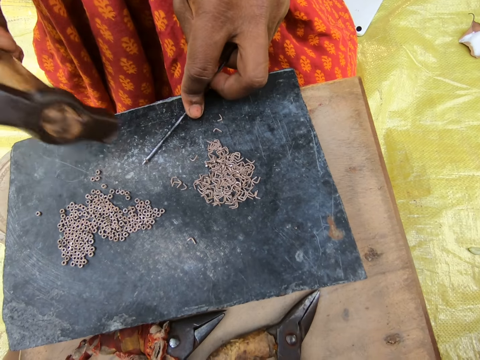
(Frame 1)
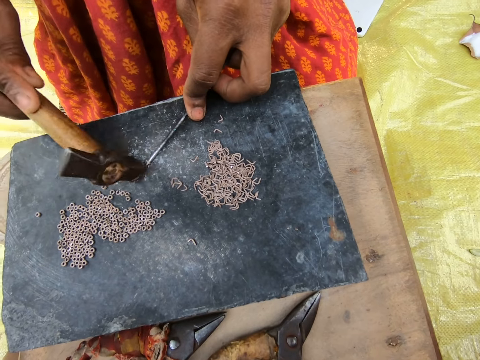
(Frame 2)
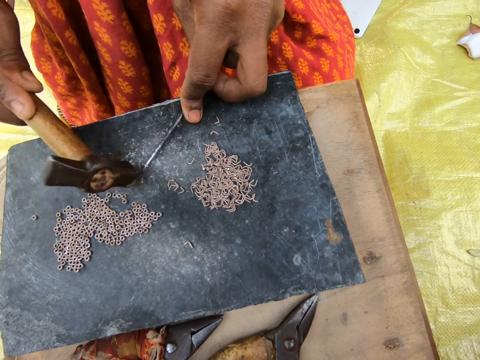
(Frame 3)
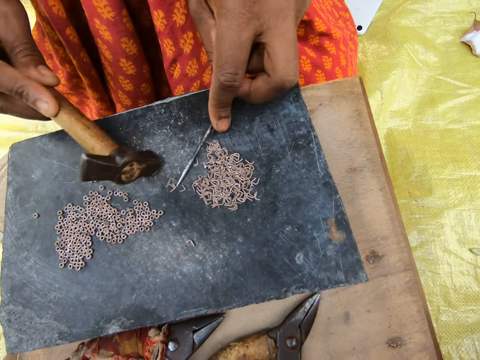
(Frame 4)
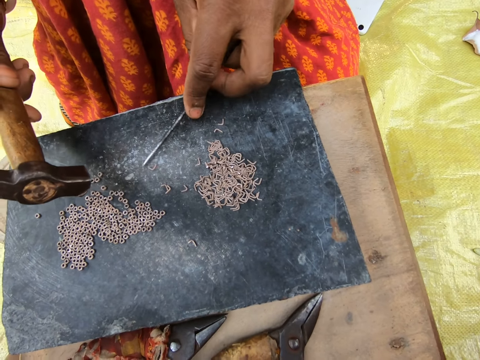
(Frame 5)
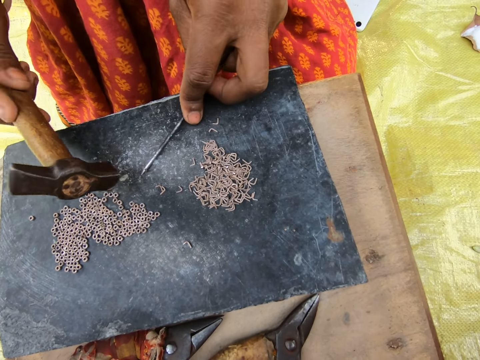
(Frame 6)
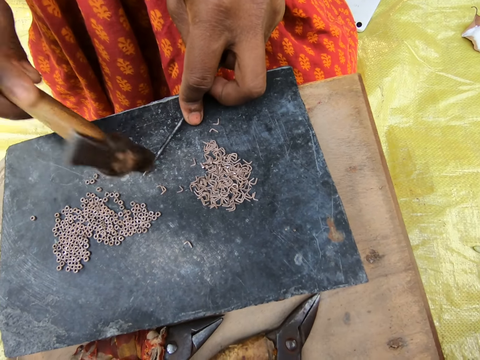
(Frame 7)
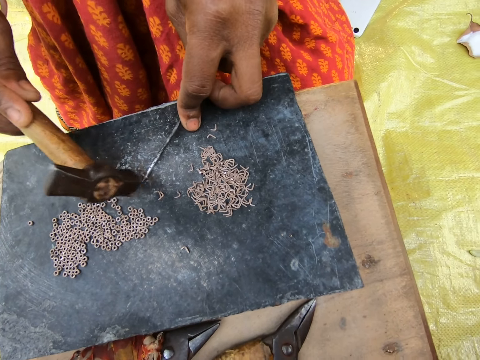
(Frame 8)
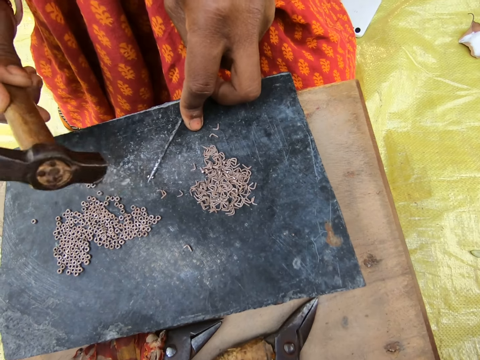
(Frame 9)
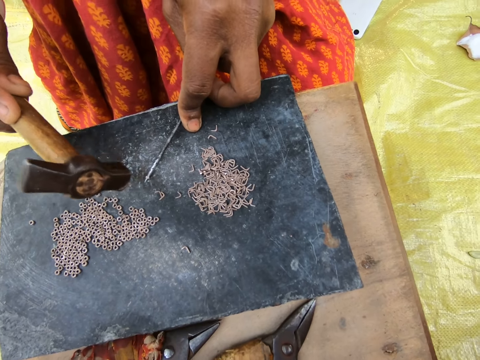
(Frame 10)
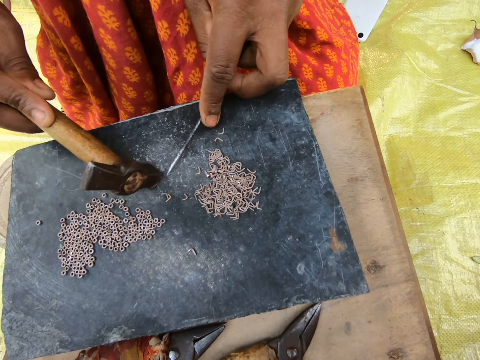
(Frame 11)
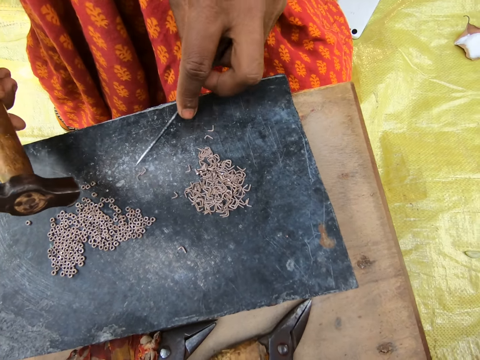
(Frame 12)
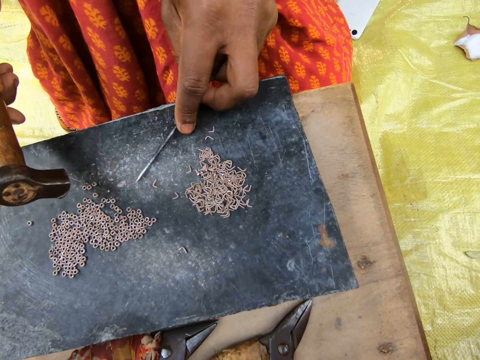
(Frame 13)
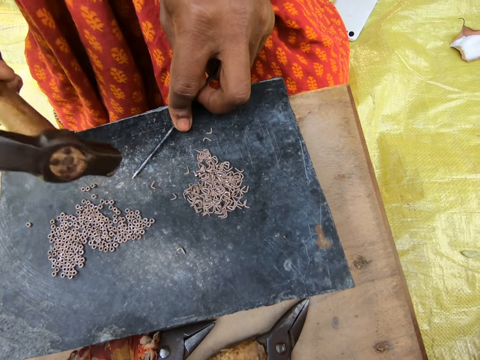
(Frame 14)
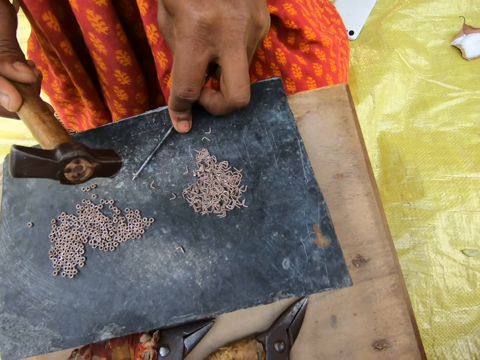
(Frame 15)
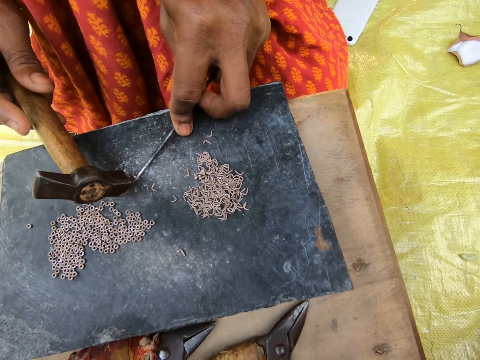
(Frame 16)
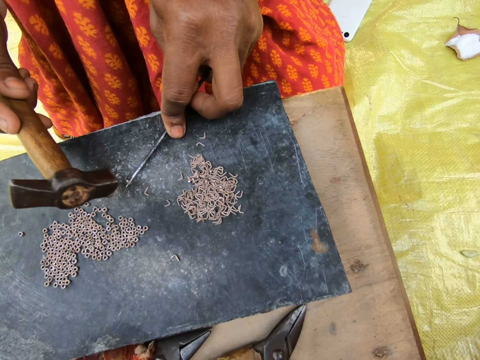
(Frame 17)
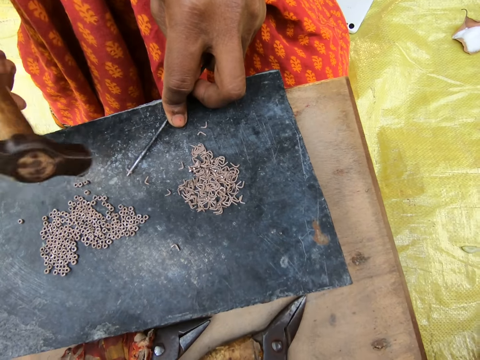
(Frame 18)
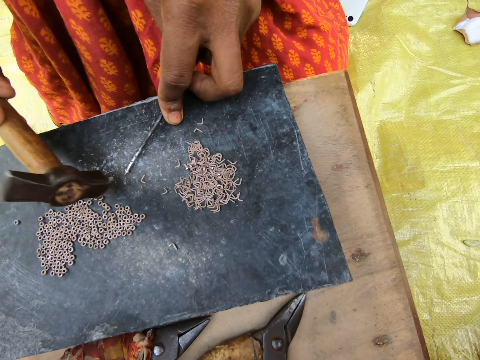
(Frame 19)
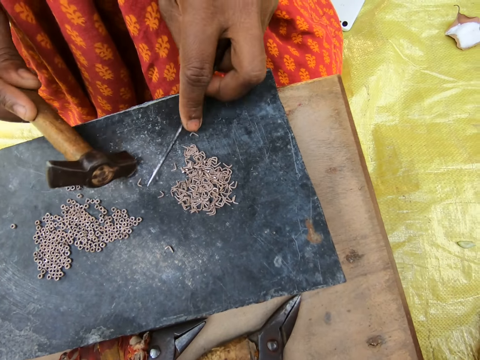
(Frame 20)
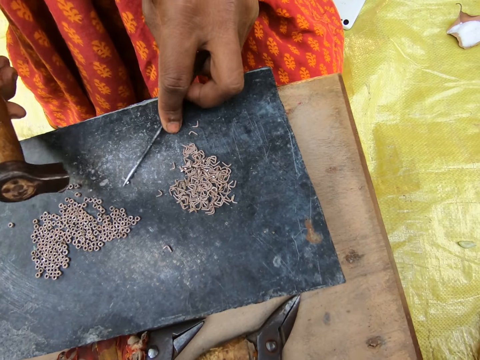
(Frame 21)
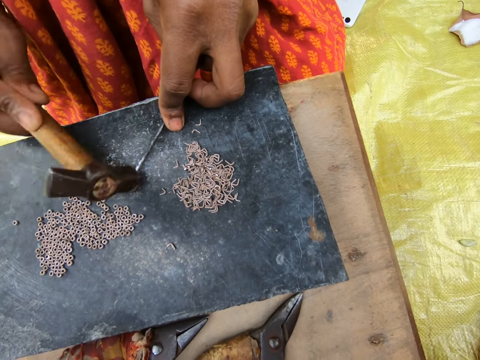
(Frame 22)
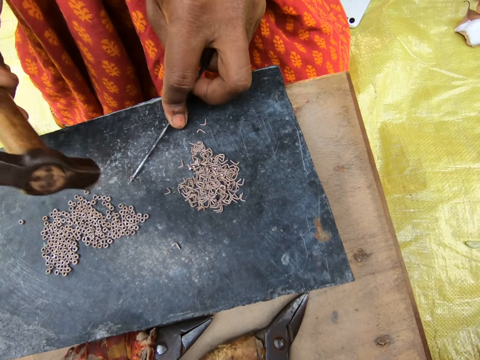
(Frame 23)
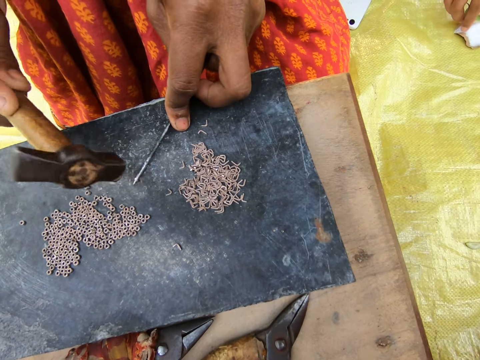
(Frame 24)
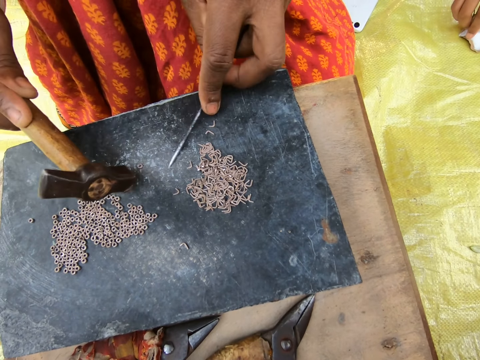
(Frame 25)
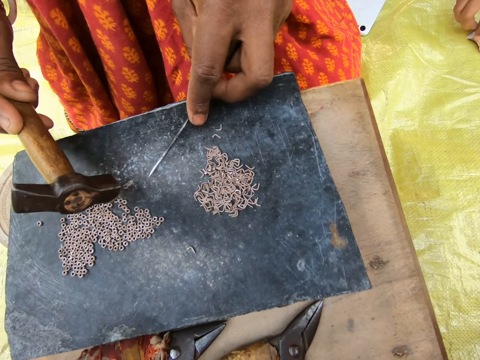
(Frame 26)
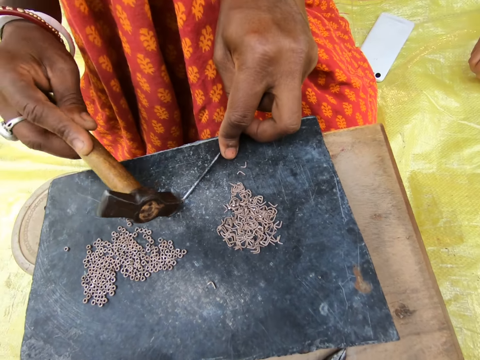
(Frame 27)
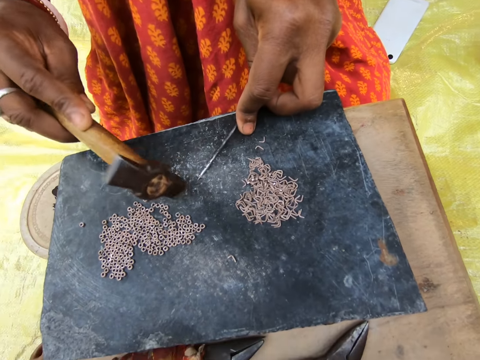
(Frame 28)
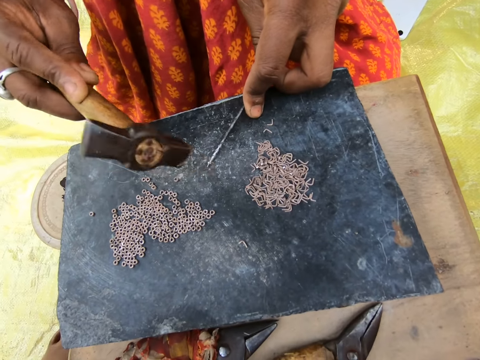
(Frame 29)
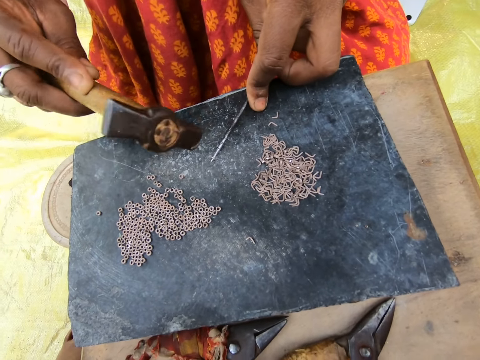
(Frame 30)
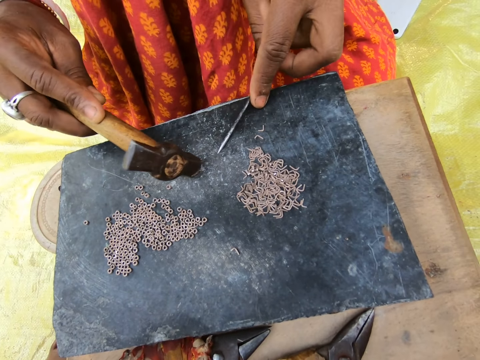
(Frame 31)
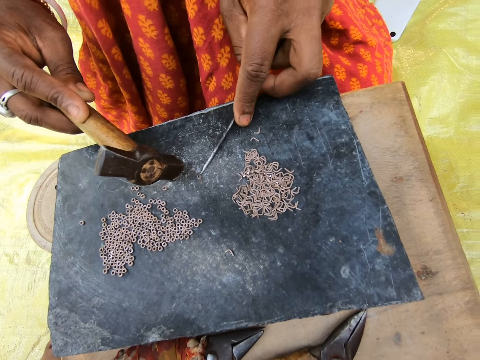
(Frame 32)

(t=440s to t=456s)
The woman hits the piece of metal into a ring with the hammer in her right hand. The woman moves the metal ring on the table aside with the hammer in her right hand. The woman moves the piece of metal on the table with the rod in her left hand. The woman hits the piece of metal into a ring with the hammer in her right hand. The woman moves the metal ring on the table aside with the hammer in her right hand. The woman moves the piece of metal on the table with the rod in her left hand. The woman hits the piece of metal into a ring with the hammer in her right hand. The woman moves the metal ring on the table aside with the hammer in her right hand. The woman moves the piece of metal on the table with the rod in her left hand. The woman hits the piece of metal into a ring with the hammer in her right hand. The woman moves the metal ring on the table aside with the hammer in her right hand. The woman moves the piece of metal on the table with the rod in her left hand. The woman hits the piece of metal into a ring with the hammer in her right hand.

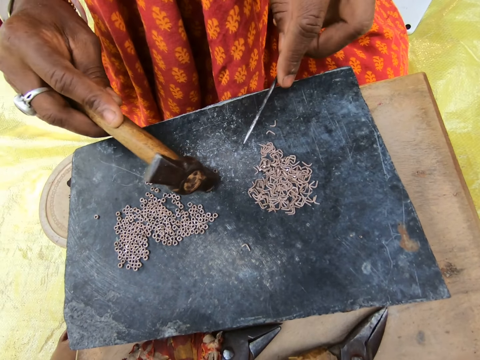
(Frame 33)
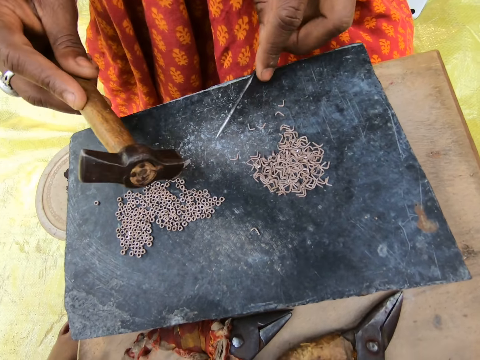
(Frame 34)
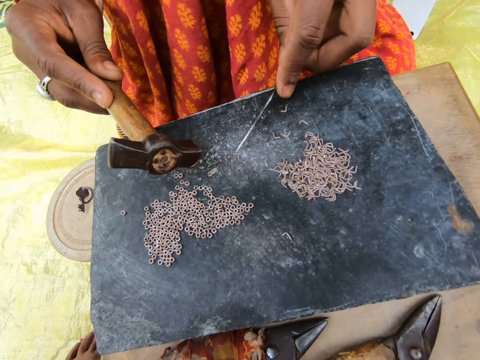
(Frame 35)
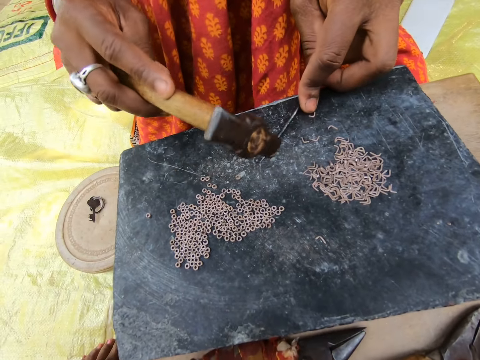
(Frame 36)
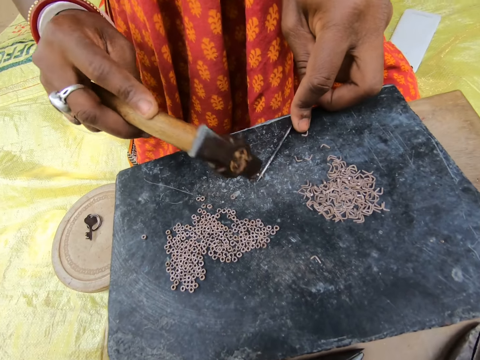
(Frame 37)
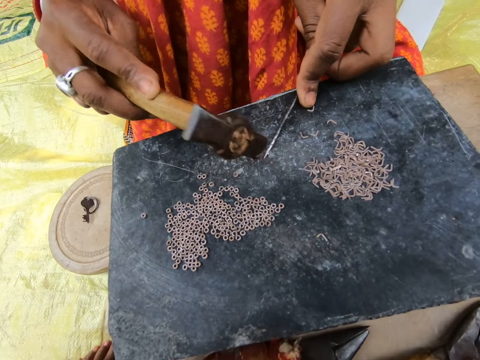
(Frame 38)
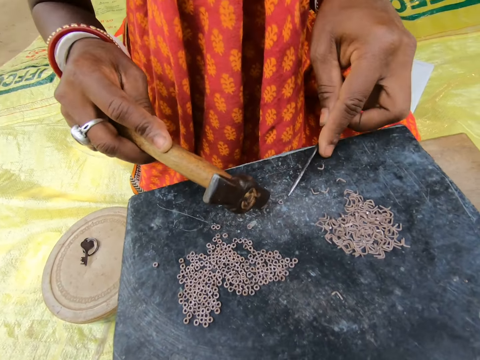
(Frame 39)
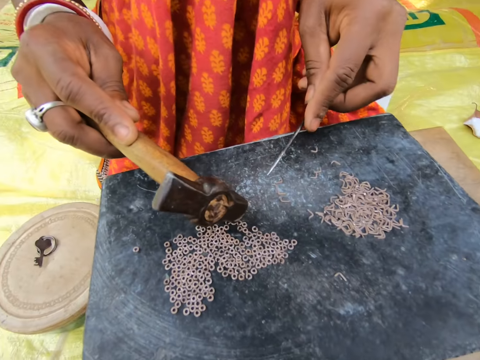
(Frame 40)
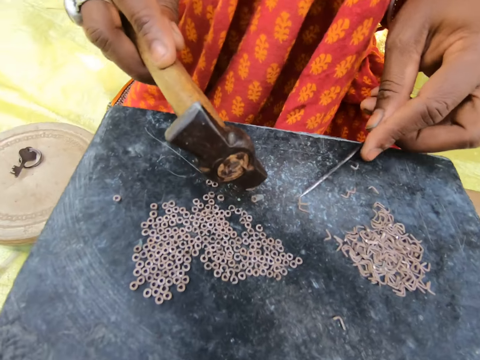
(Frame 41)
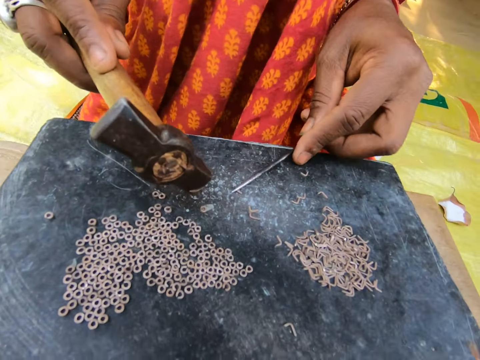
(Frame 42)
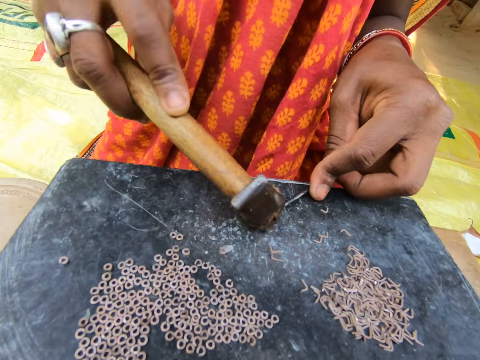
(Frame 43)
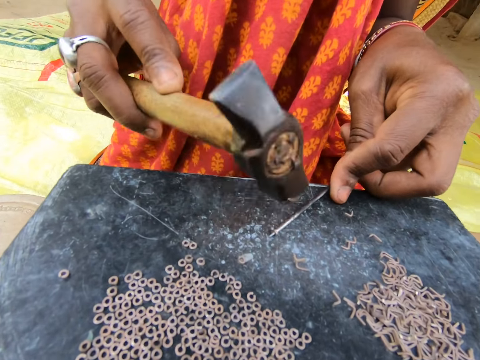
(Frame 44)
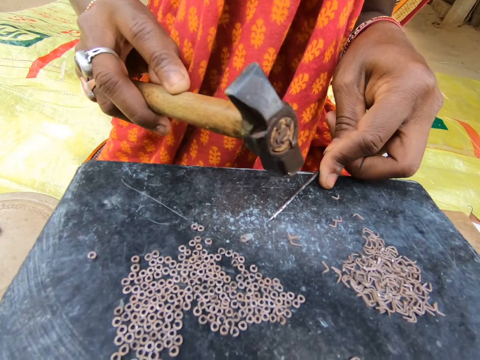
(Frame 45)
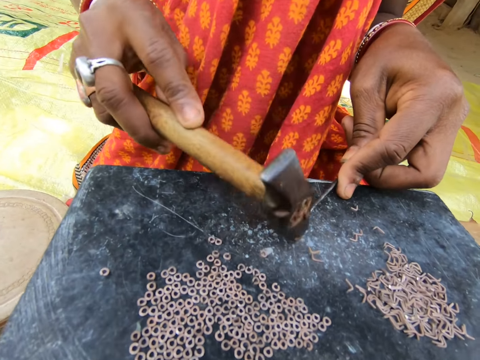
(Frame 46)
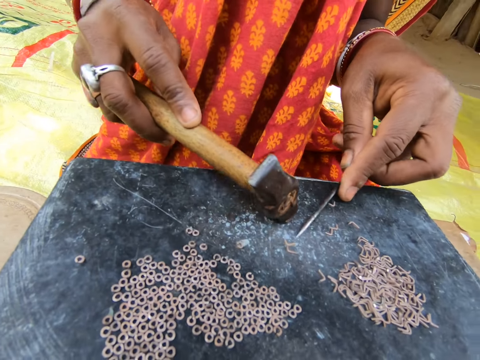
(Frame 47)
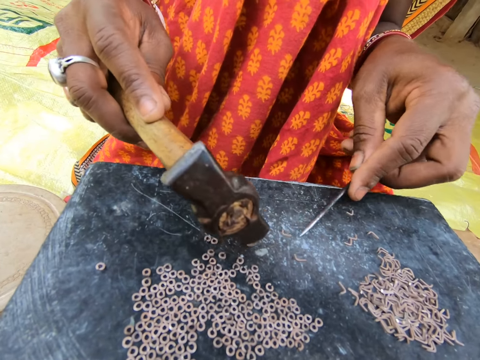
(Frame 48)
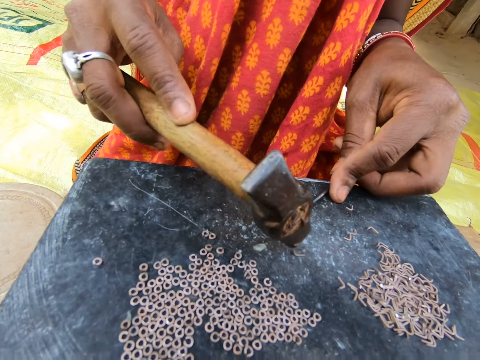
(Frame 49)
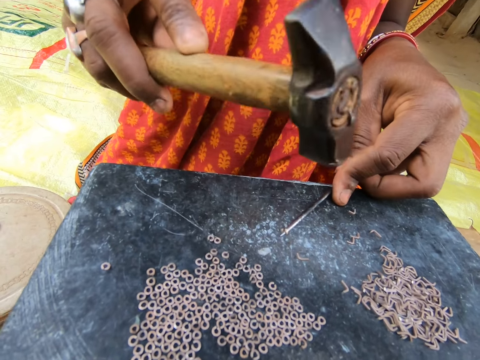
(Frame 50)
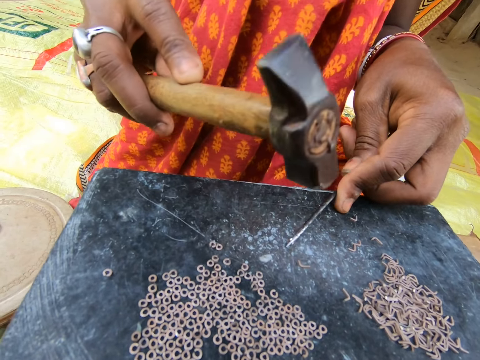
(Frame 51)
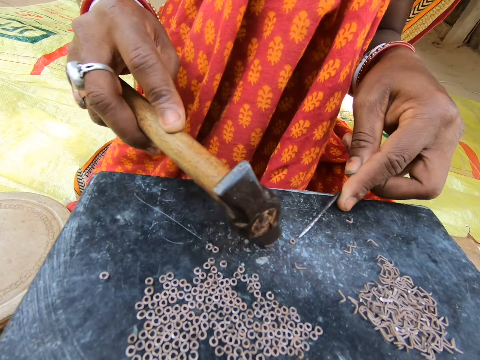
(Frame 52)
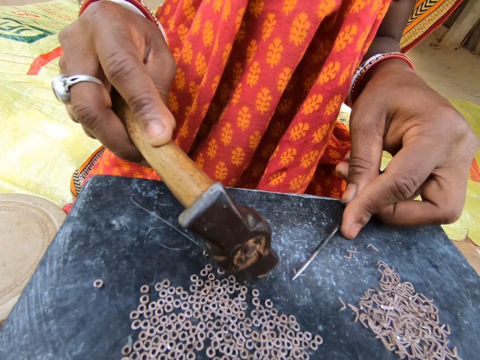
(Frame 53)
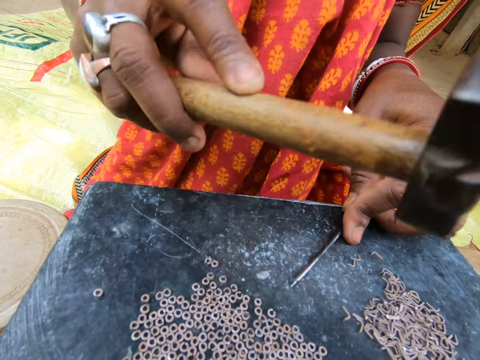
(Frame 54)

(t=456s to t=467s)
The woman moves the pieces of metal on the table with the rod in her left hand. The woman moves the metal ring on the table aside with the hammer in her right hand. The woman hits the piece of metal into a ring with the hammer in her right hand. The woman moves the metal ring on the table aside with the hammer in her right hand. The woman moves the pieces of metal on the table with the rod in her left hand. The woman hits the piece of metal into a ring with the hammer in her right hand. The woman moves the metal ring on the table aside with the hammer in her right hand. The woman moves the piece of metal on the table with the rod in her left hand. The woman hits the piece of metal into a ring with the hammer in her right hand. The woman moves the metal ring on the table aside with the hammer in her right hand.
